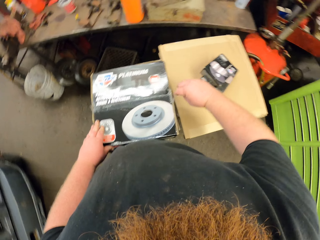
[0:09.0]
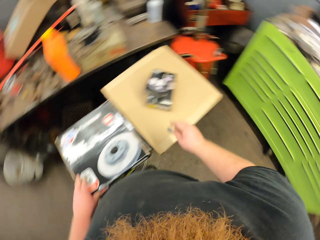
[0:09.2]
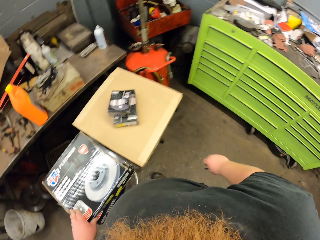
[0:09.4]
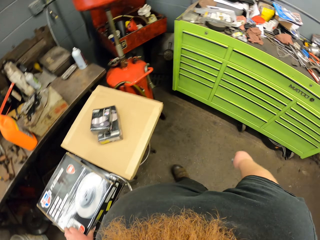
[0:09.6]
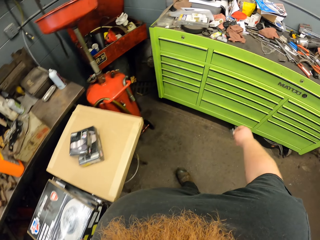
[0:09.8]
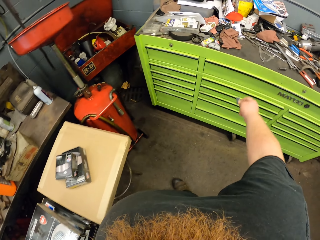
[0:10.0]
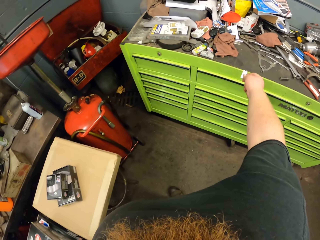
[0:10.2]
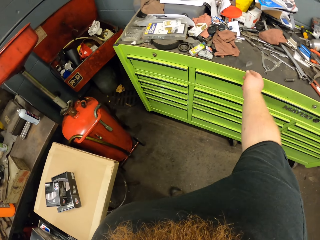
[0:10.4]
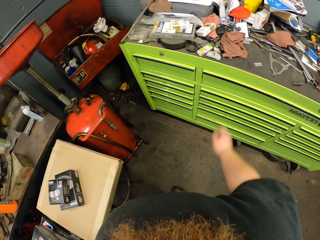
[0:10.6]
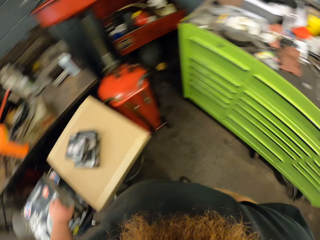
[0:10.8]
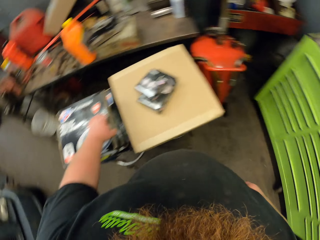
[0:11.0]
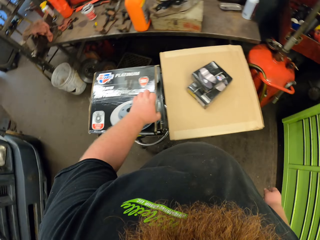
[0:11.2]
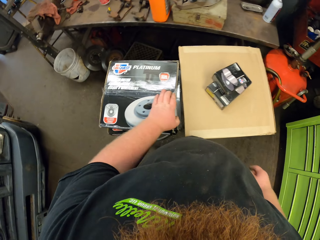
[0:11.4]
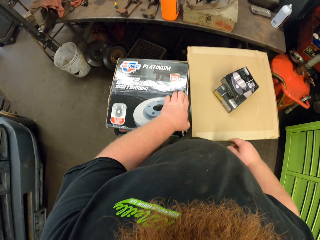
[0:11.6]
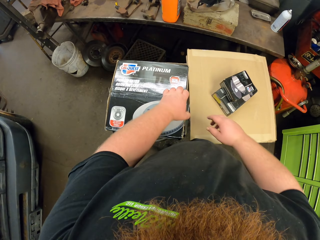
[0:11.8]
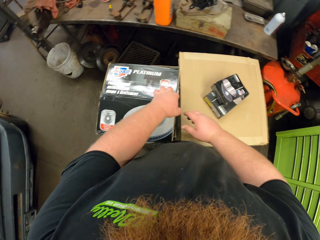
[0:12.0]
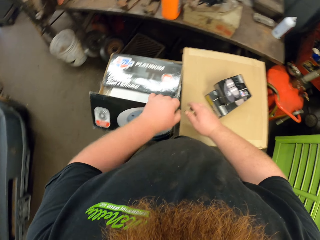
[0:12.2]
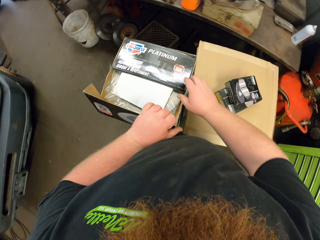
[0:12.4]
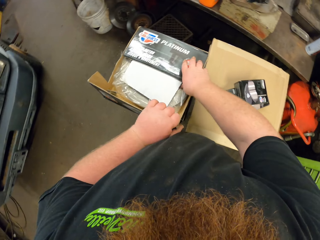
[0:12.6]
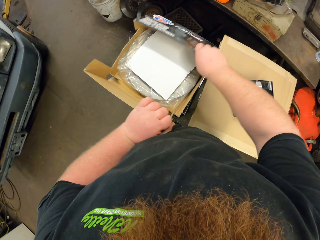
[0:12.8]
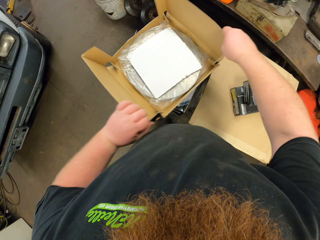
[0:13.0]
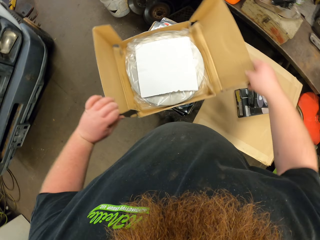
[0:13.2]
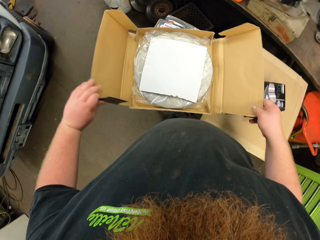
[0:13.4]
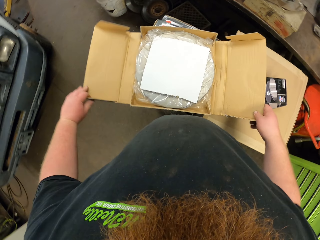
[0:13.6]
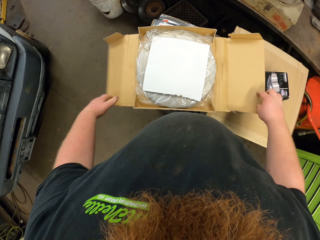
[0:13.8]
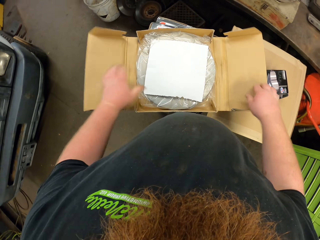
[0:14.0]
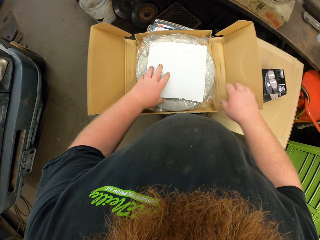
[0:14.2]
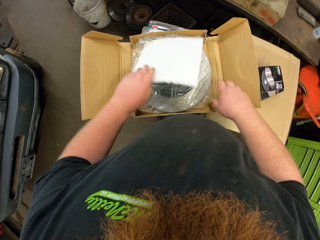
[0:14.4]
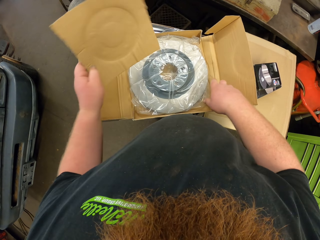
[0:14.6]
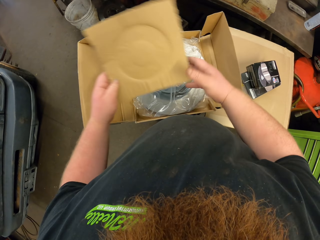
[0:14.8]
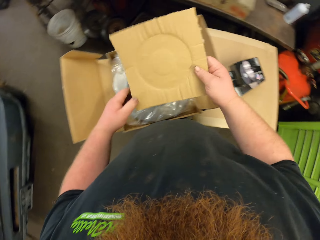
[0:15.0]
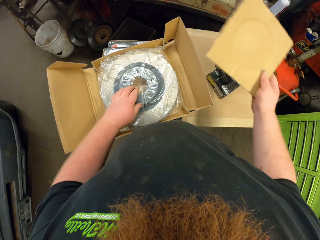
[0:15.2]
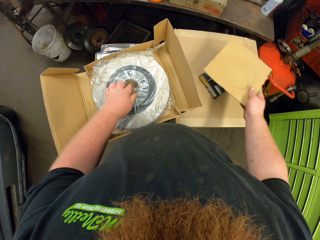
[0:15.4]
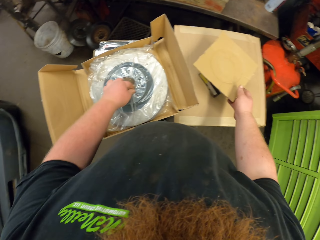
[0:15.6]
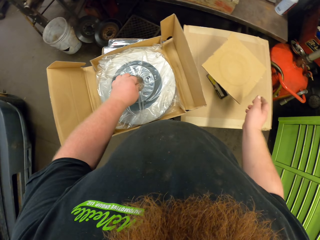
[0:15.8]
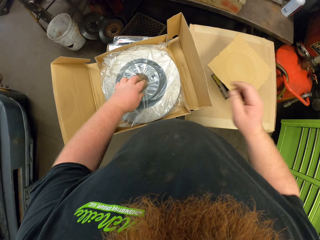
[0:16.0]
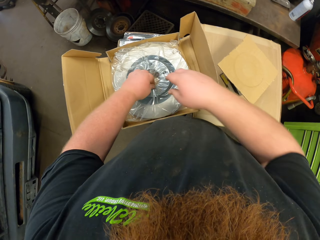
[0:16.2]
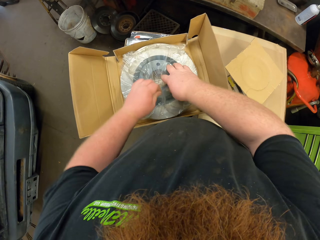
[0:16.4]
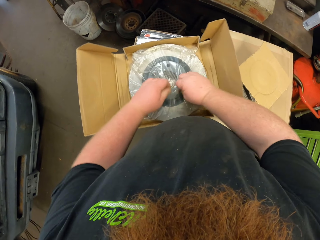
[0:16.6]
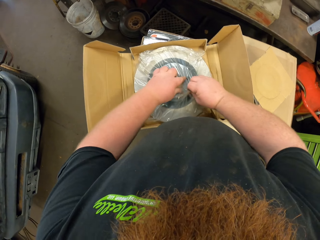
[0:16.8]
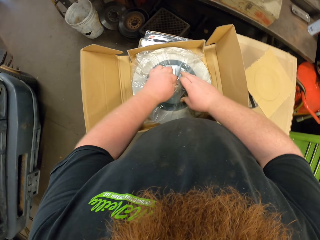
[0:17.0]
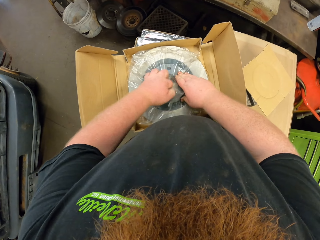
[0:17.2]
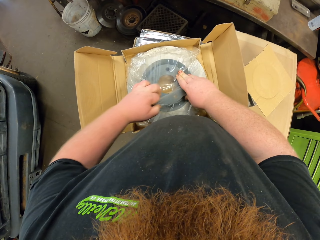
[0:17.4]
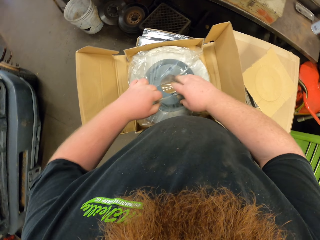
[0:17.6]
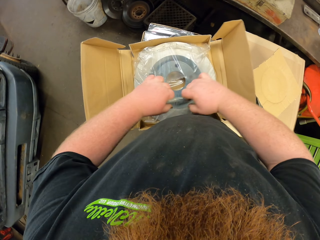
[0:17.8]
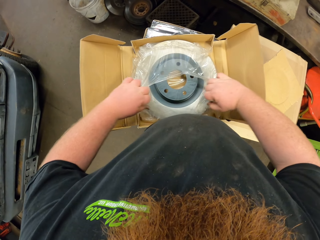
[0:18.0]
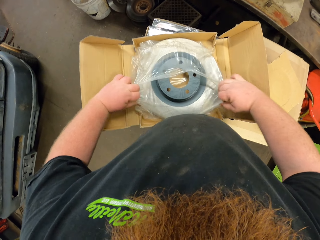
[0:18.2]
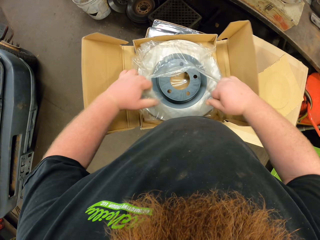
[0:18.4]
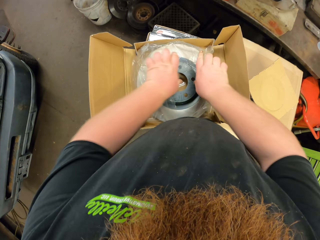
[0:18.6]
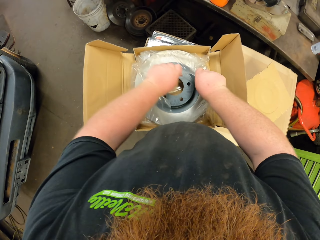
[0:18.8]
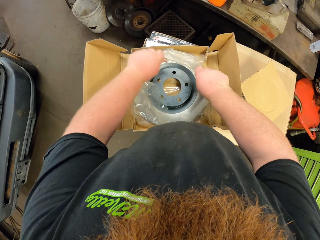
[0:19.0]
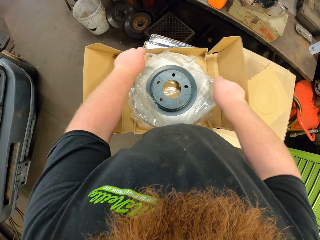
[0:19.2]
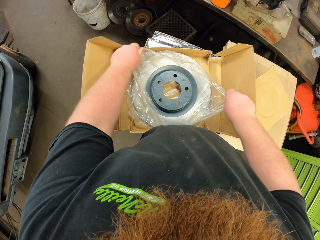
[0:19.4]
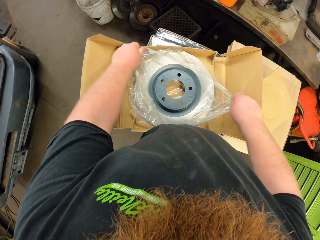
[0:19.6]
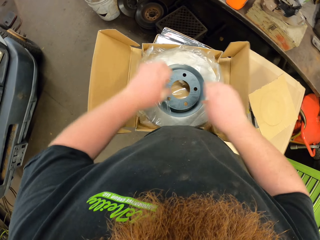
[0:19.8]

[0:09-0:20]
The camera wearer puts the razor blade on top of the cabinet. He opens the Car Quest Platinum package. He removes a piece of box from the Car Quest Platinum package. He puts aside the piece of box. He opens the paper. He tears the plastic bag with his hands.

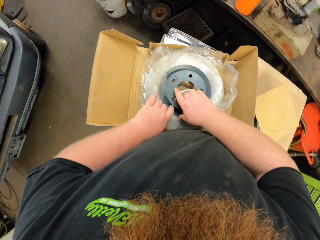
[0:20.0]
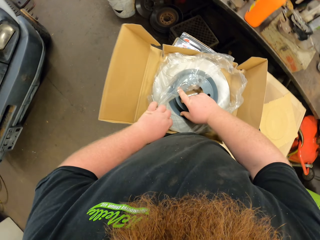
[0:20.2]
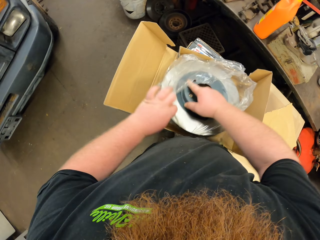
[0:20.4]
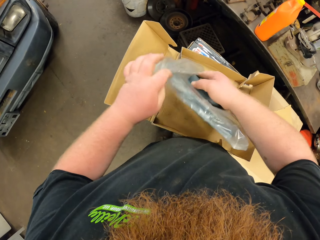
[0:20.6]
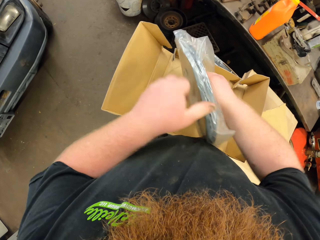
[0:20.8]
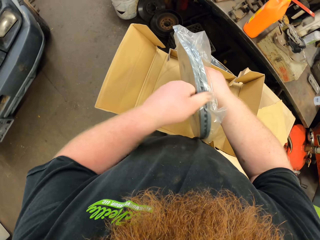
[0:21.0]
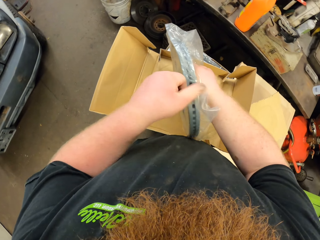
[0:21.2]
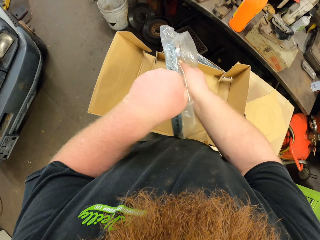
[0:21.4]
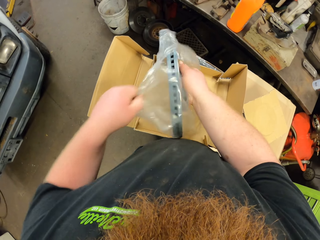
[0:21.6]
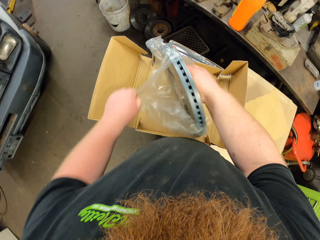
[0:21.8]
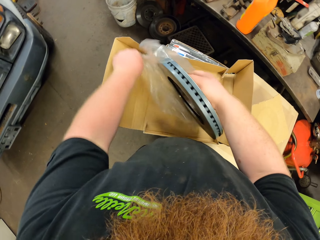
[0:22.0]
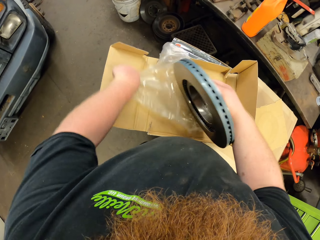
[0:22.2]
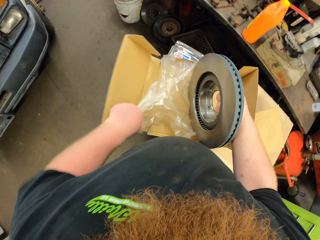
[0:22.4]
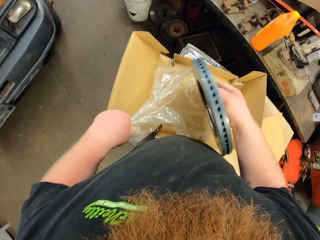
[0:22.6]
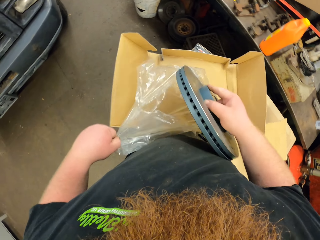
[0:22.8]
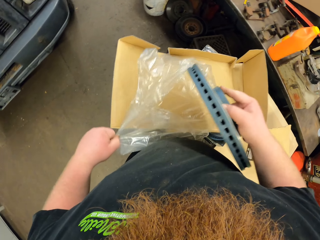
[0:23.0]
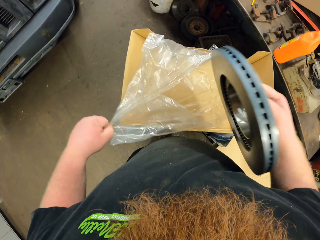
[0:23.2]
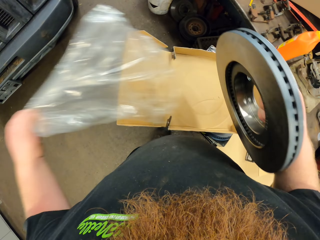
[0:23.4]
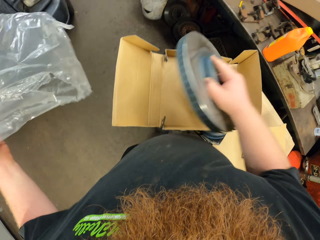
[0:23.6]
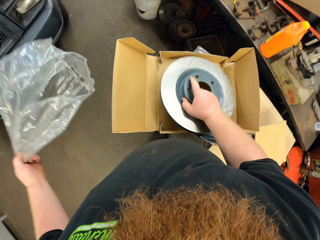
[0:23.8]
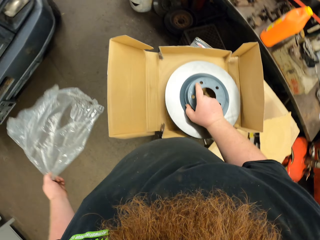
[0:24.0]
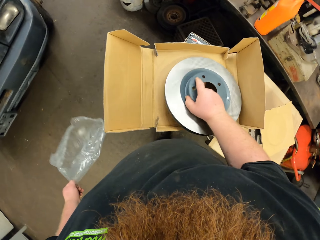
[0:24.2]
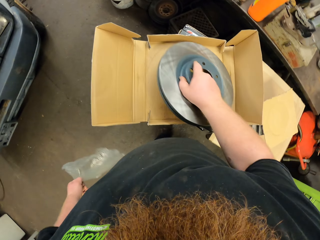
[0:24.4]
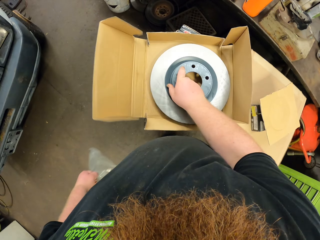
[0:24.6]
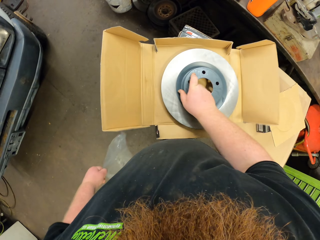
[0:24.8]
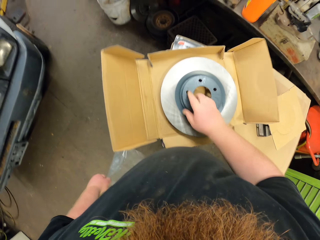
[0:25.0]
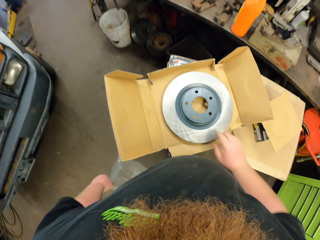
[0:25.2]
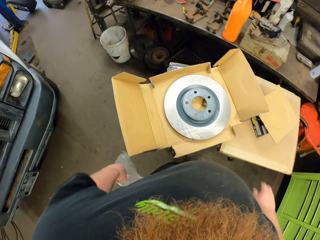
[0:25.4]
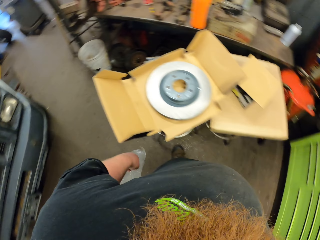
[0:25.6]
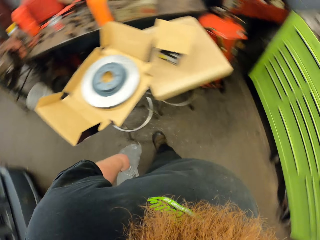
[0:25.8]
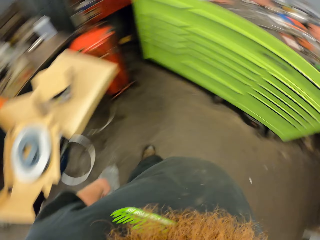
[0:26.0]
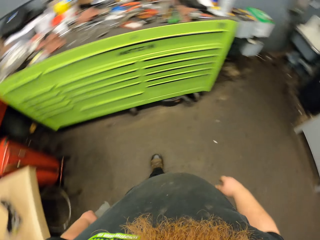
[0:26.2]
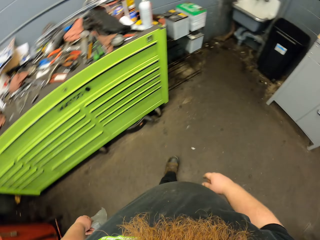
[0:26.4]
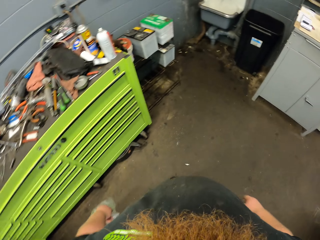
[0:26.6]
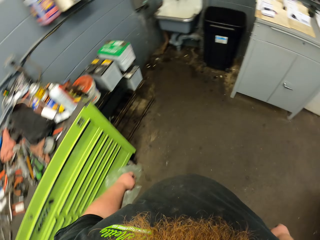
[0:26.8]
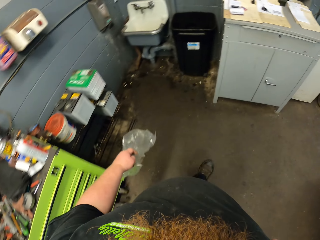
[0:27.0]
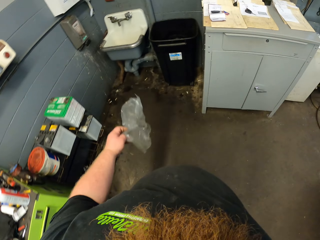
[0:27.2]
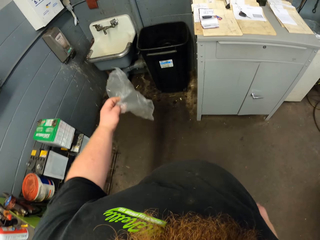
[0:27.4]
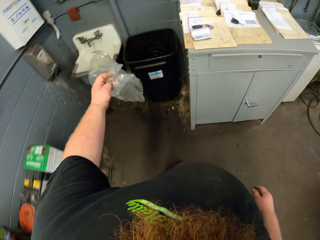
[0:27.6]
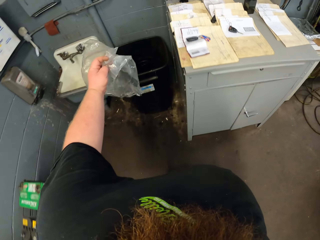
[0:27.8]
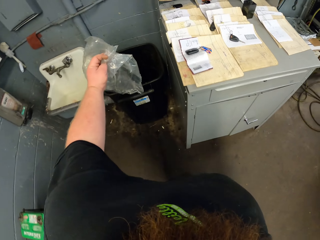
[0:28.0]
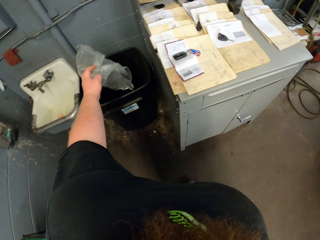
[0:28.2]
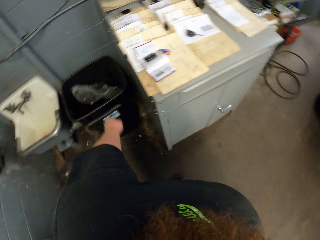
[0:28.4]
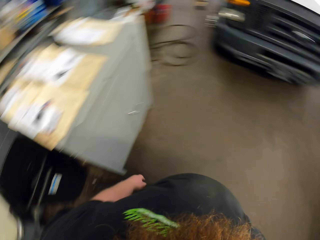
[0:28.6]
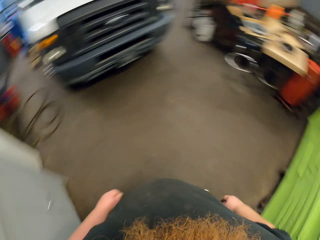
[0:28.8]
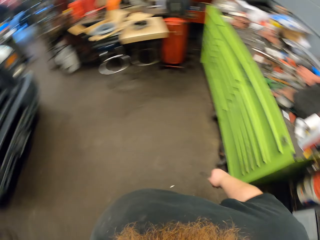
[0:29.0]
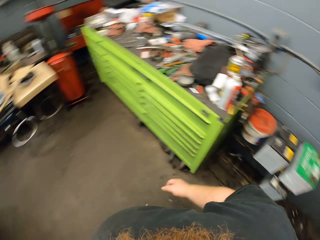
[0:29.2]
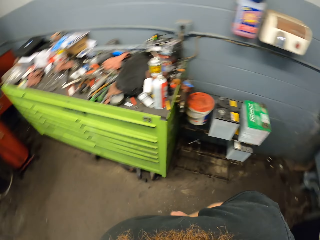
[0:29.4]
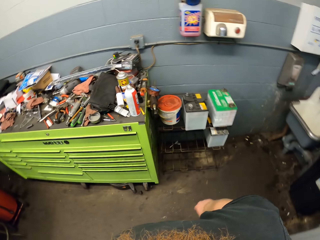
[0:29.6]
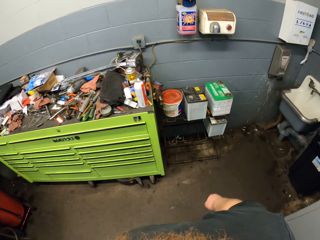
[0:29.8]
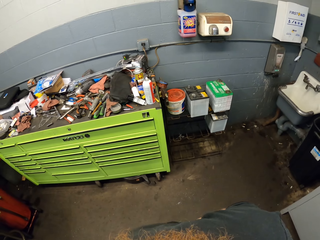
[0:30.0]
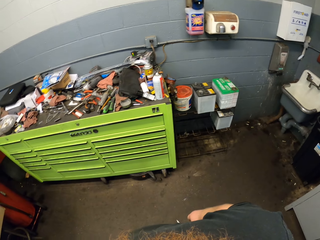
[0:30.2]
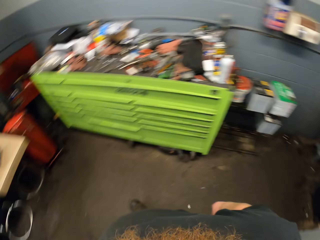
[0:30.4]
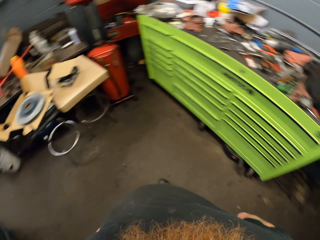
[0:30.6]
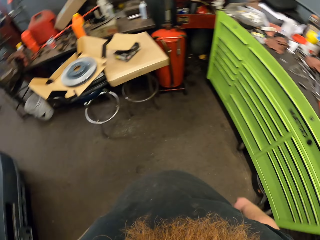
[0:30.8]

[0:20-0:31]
The camera wearer removes the Car Quest Platinum from the plastic bag. They put the Car Quest Platinum in the box. They walk. They throw trash into the dustbin.
